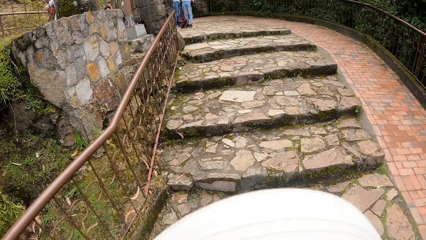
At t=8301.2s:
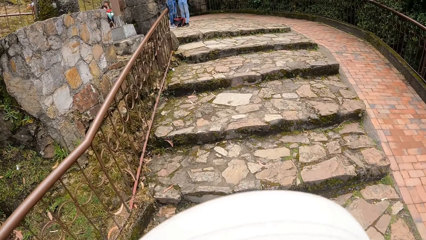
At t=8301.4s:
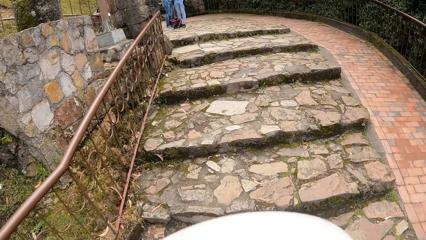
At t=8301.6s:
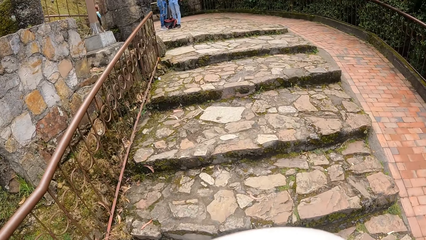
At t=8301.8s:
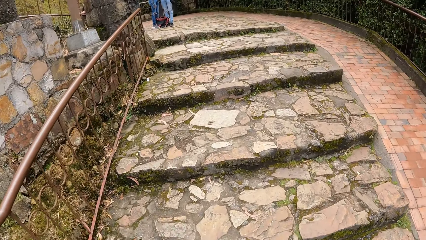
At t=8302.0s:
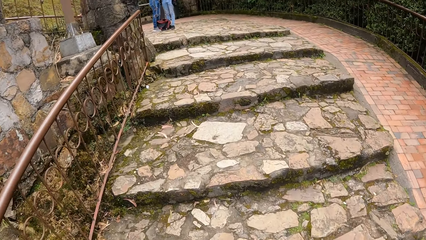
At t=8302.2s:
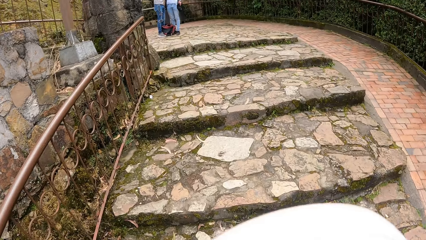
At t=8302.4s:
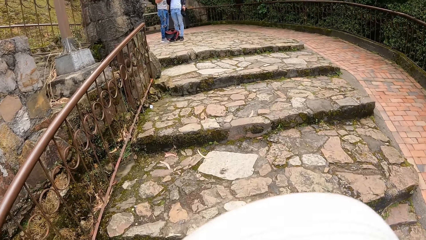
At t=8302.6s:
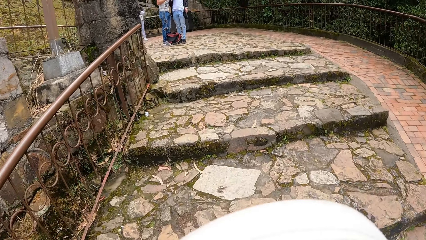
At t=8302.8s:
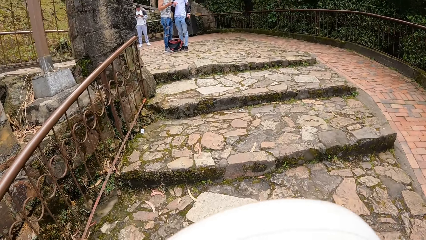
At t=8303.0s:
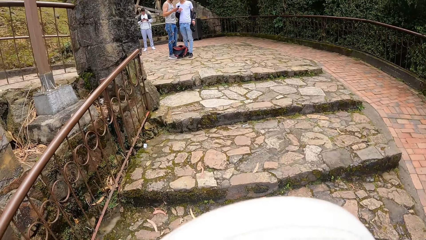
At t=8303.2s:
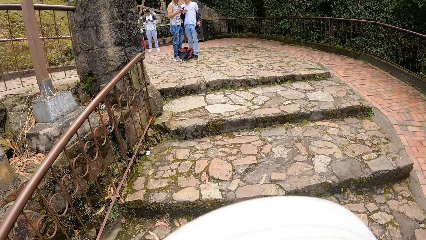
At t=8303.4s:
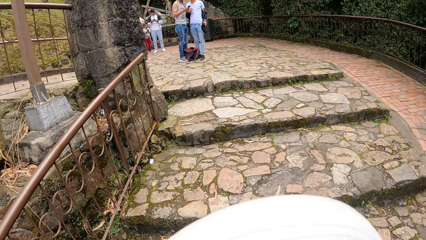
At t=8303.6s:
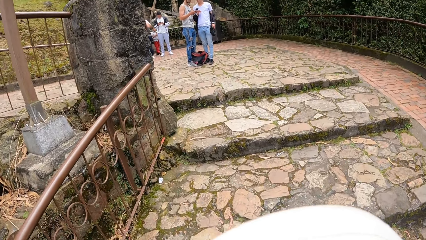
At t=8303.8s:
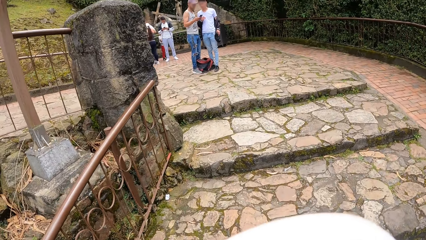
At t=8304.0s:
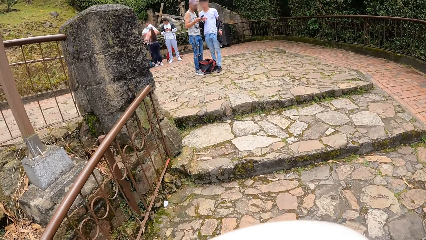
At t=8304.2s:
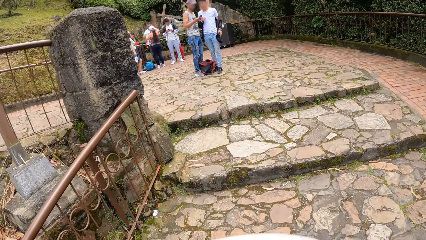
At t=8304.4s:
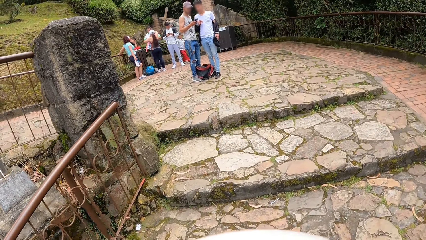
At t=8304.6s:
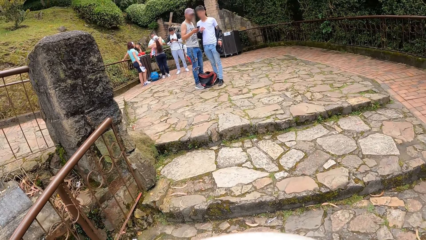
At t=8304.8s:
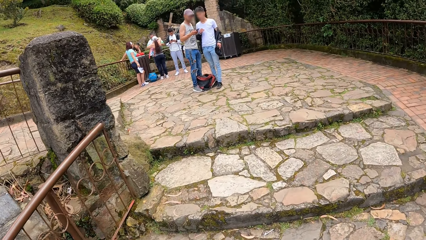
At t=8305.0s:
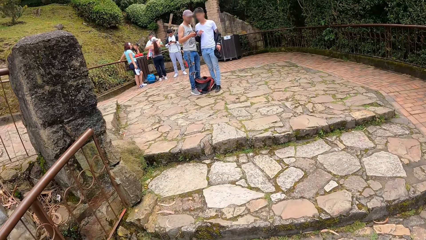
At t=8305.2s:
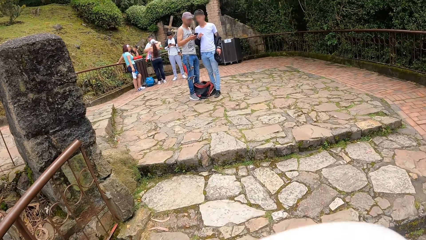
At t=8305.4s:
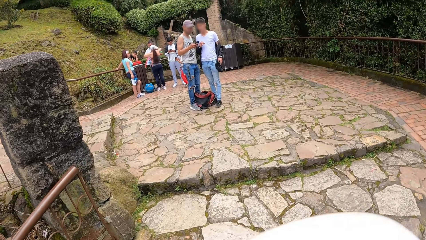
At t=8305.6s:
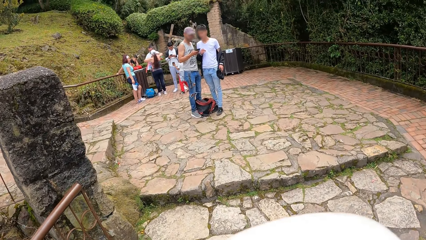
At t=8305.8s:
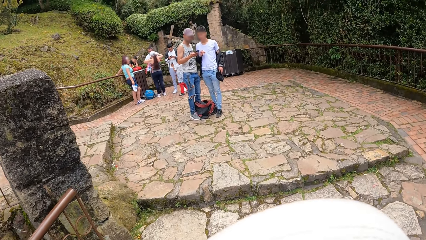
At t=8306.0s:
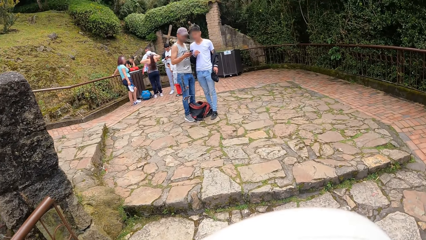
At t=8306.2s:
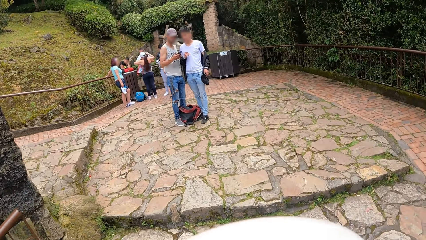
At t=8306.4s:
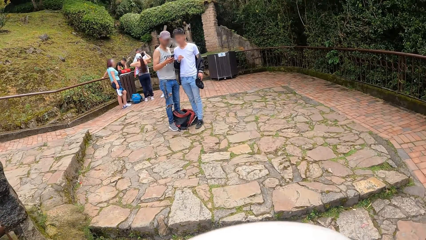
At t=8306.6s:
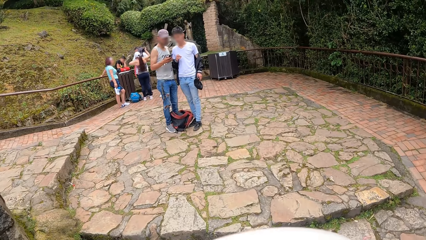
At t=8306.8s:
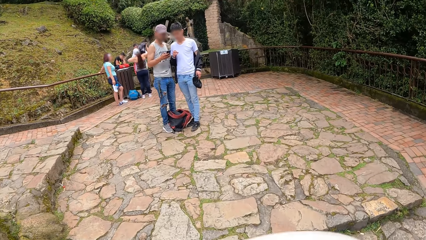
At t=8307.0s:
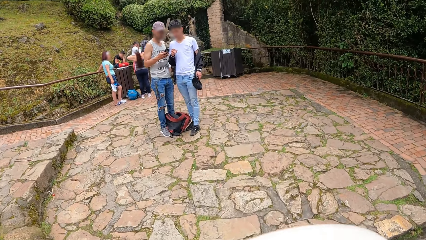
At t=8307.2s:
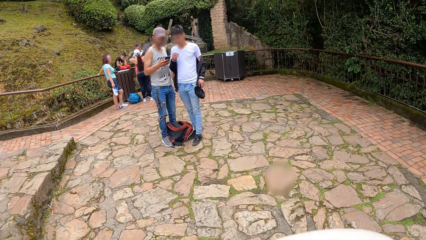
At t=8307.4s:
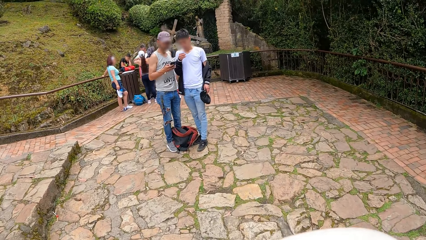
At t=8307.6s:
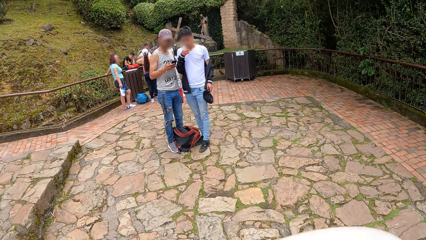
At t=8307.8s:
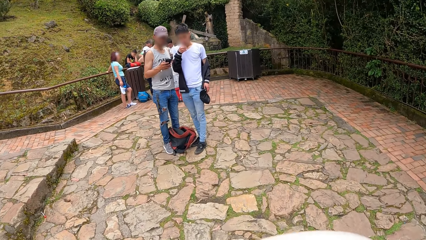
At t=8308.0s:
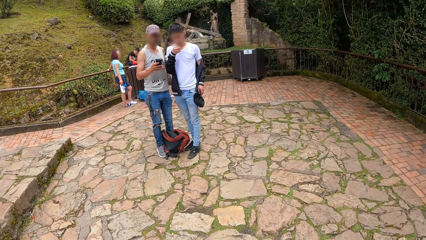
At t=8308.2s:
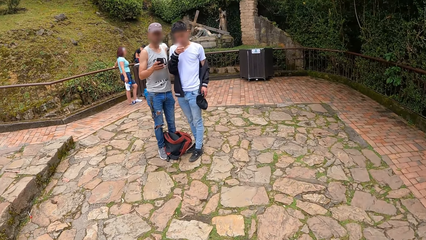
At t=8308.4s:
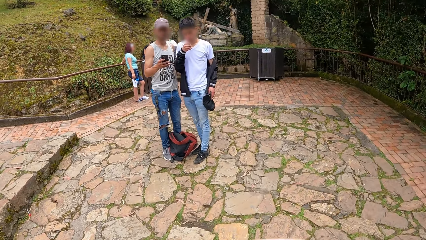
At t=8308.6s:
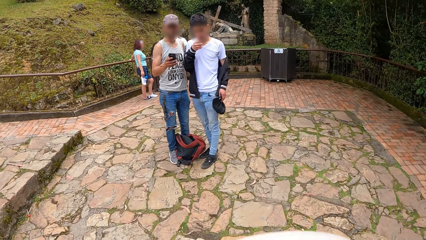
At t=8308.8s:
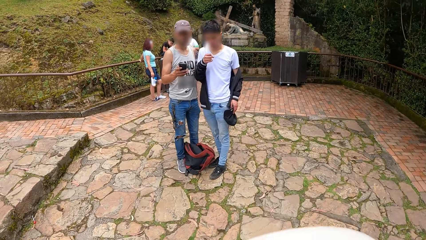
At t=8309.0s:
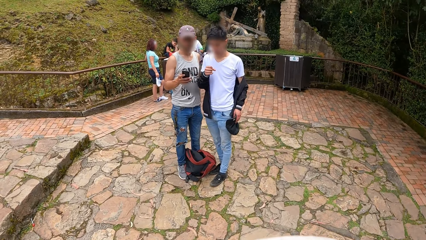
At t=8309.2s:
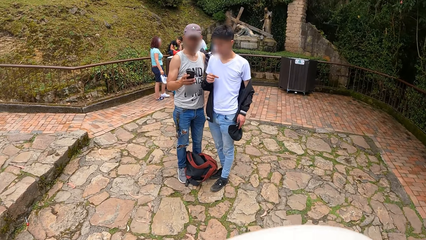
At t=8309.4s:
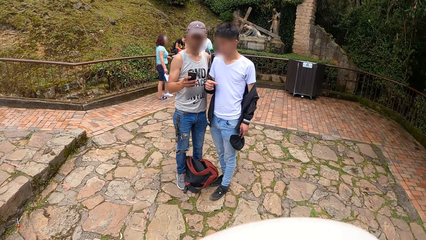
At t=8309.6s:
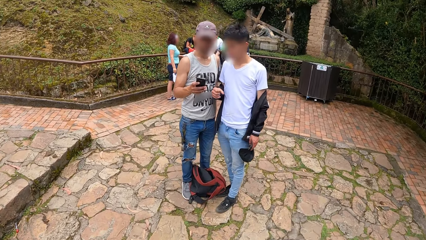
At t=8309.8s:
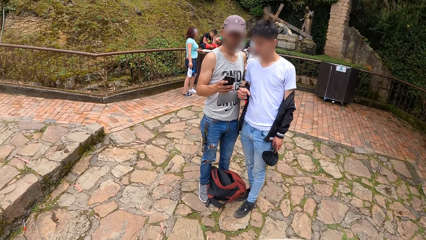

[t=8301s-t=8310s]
The camera wearer walks up a stairway. A man operates a phone with his right hand.

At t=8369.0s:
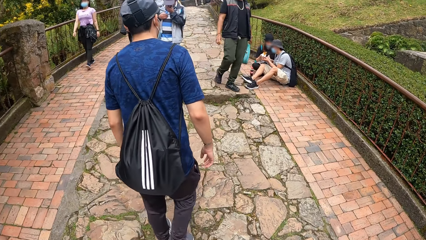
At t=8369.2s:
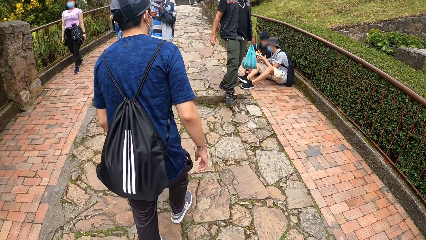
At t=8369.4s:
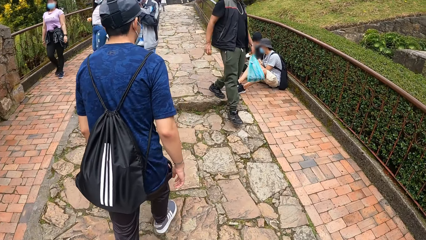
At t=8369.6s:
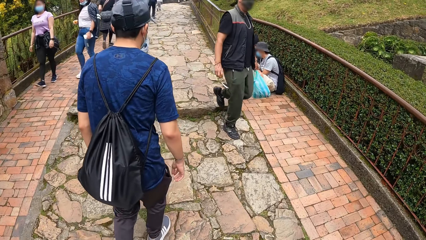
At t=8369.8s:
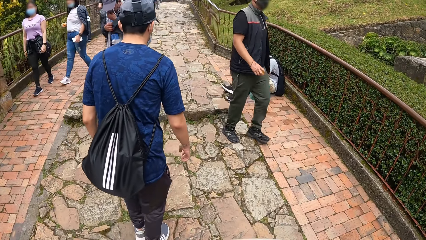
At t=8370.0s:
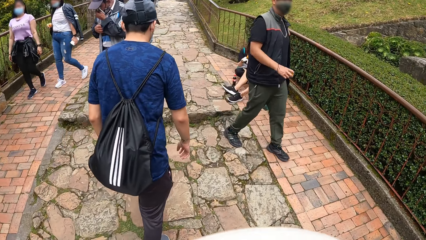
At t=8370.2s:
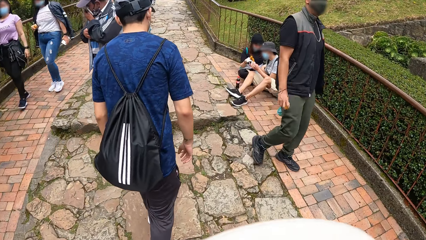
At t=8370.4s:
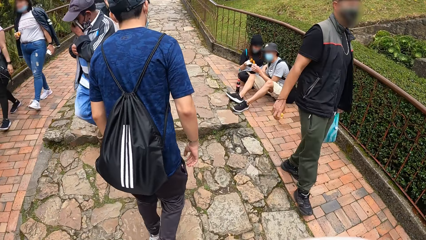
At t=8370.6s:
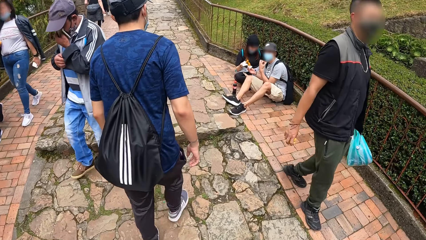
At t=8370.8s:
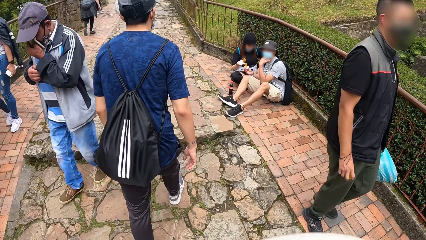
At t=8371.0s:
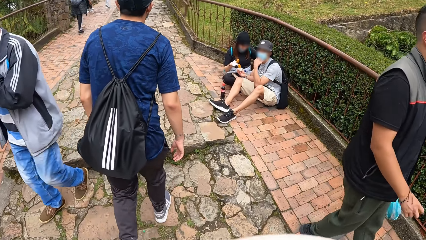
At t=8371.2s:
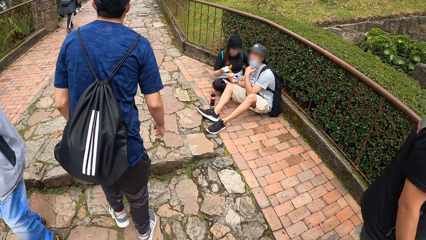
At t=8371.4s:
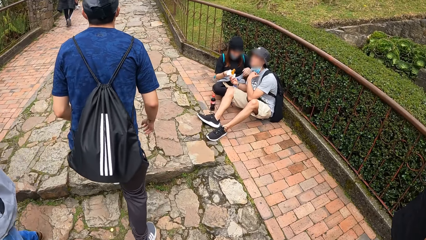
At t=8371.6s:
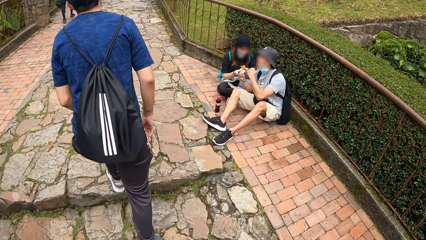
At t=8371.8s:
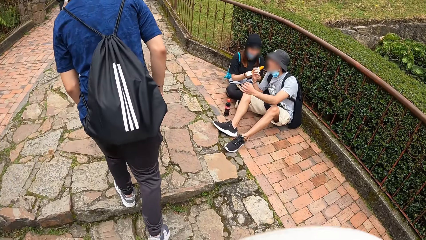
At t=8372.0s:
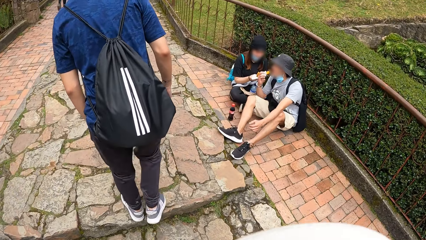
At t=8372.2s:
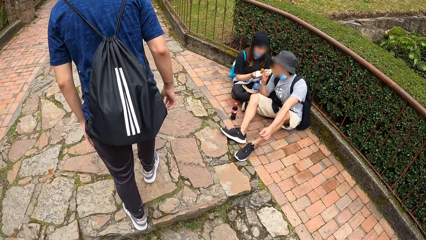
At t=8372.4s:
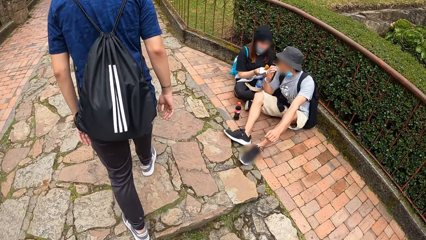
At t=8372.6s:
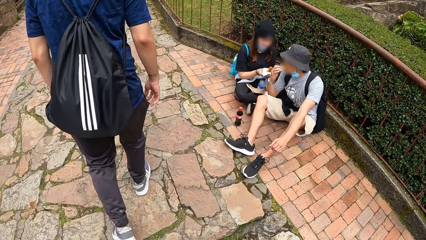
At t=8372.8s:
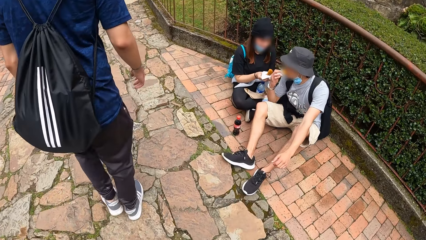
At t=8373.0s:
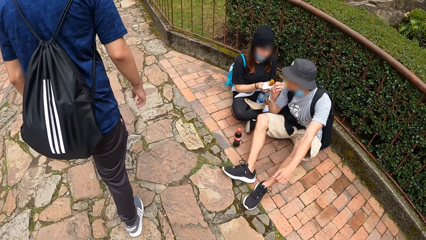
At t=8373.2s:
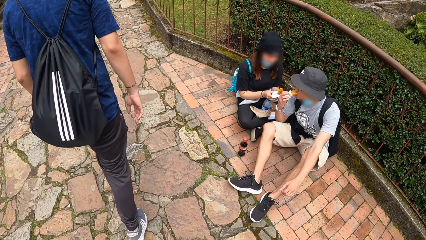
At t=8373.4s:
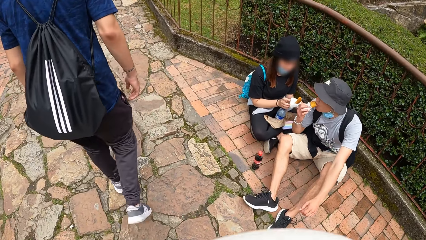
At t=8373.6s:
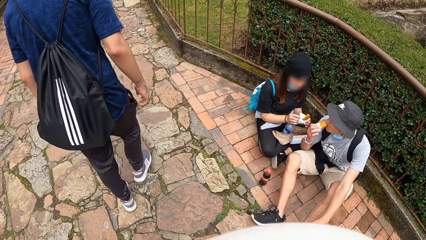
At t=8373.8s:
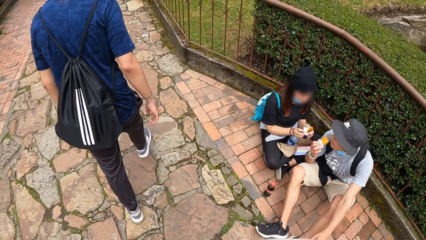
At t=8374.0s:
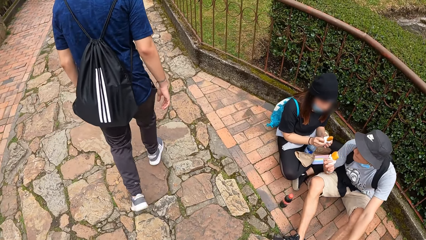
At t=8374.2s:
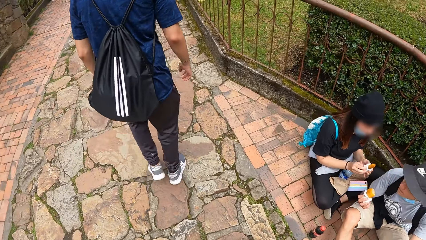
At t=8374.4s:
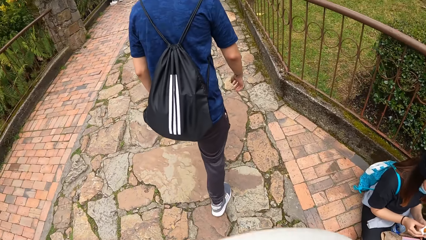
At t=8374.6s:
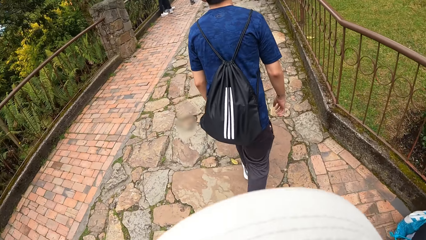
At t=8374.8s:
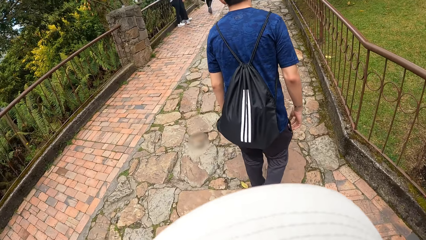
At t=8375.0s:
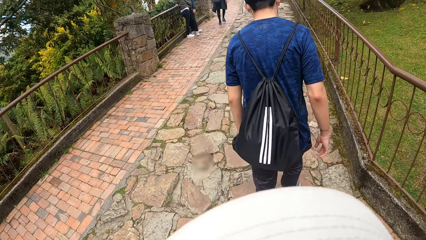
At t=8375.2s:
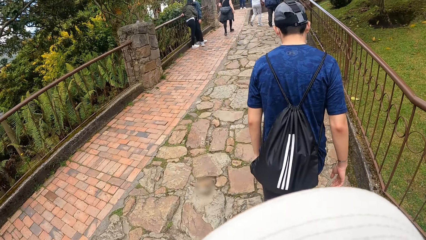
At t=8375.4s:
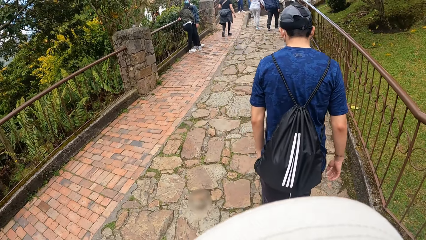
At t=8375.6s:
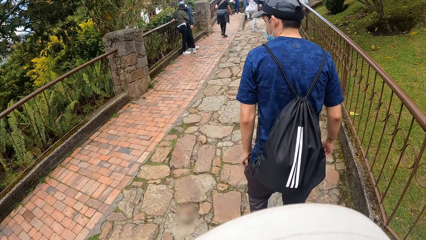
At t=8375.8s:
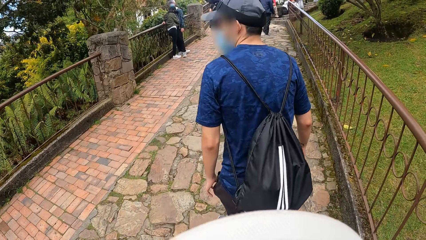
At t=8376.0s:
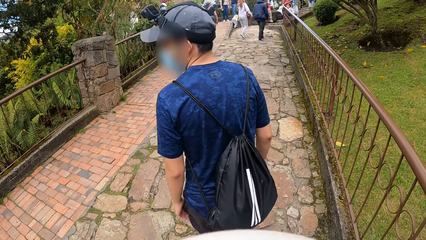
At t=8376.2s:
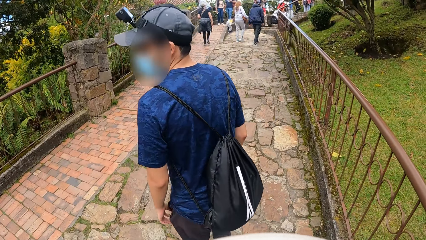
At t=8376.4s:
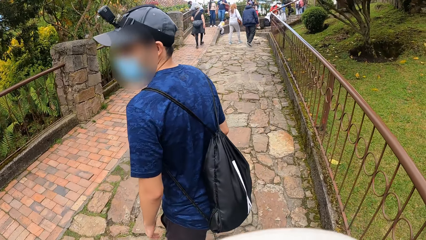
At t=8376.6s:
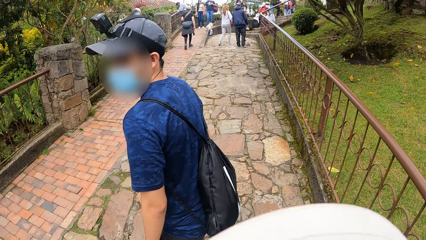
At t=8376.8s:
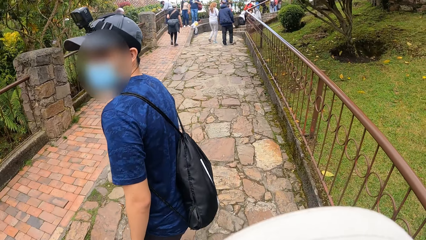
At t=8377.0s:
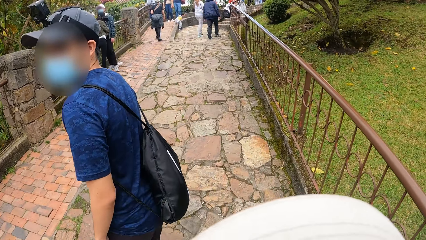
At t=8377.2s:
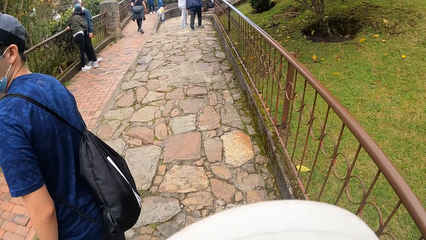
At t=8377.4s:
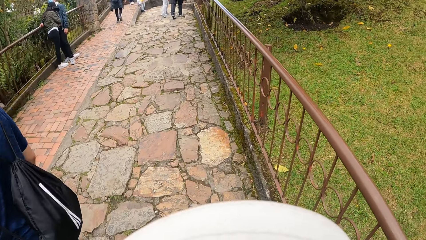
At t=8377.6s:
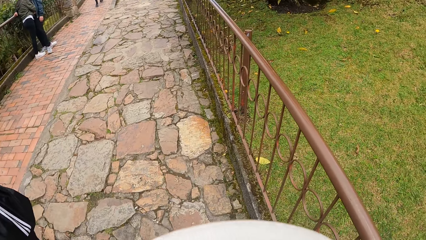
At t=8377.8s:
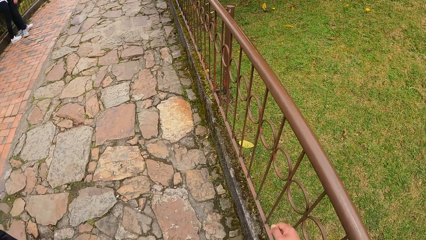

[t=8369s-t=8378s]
A man adjusts a face mask on his face with his left hand. The man eats a piece of sausage with his right hand.
